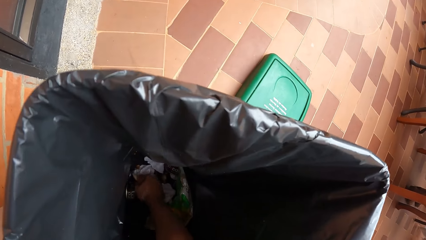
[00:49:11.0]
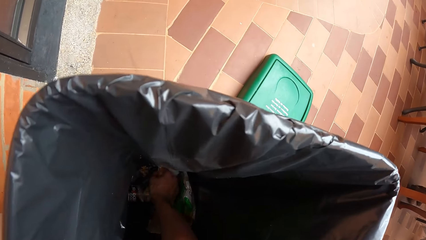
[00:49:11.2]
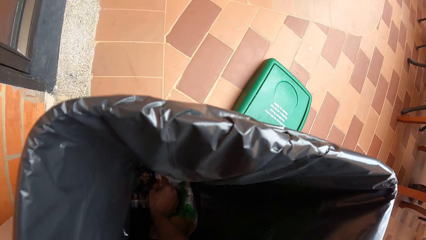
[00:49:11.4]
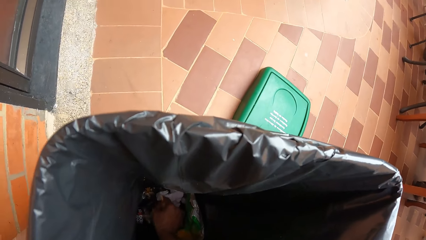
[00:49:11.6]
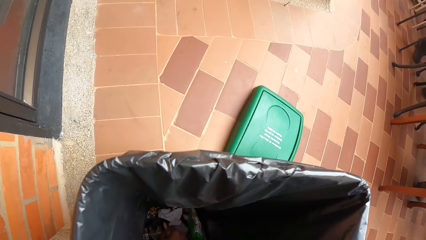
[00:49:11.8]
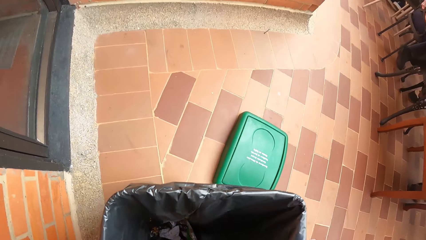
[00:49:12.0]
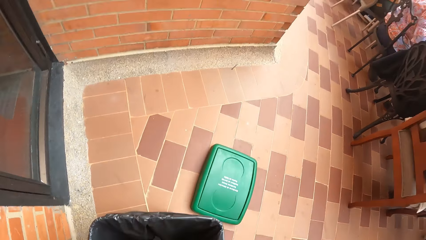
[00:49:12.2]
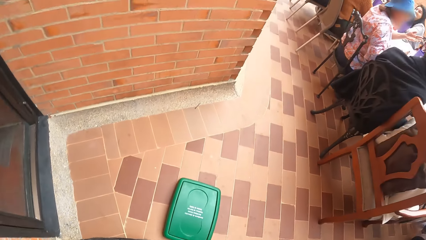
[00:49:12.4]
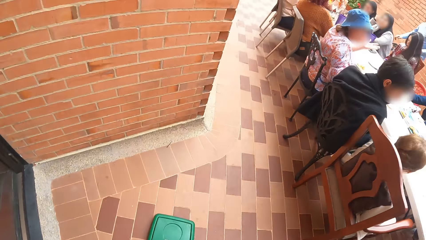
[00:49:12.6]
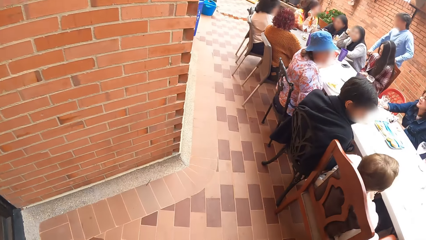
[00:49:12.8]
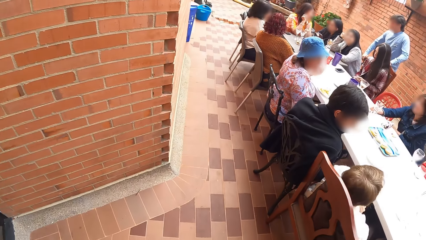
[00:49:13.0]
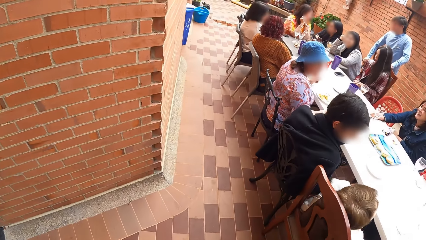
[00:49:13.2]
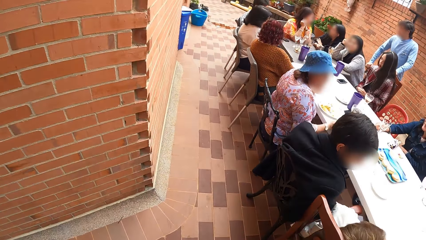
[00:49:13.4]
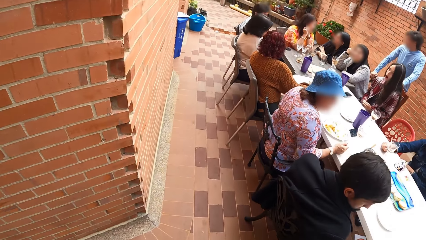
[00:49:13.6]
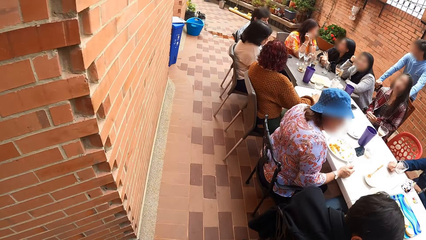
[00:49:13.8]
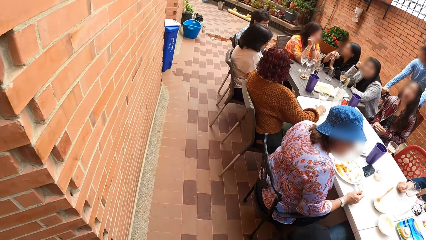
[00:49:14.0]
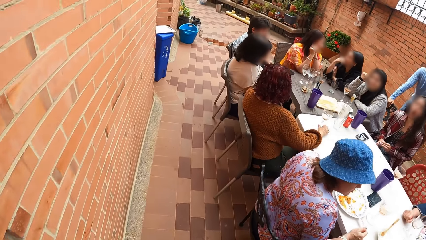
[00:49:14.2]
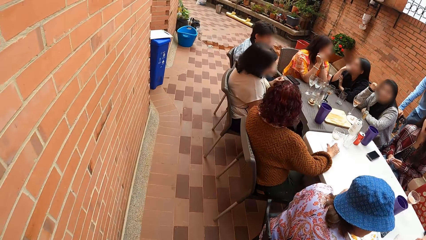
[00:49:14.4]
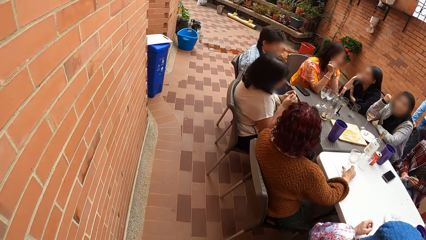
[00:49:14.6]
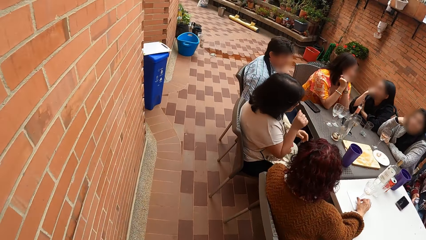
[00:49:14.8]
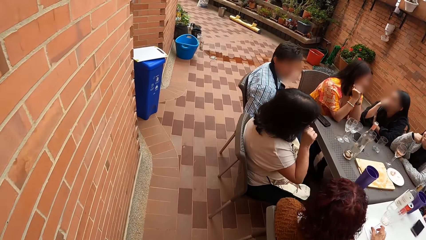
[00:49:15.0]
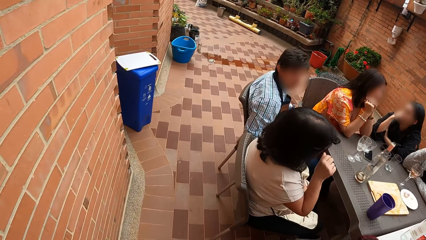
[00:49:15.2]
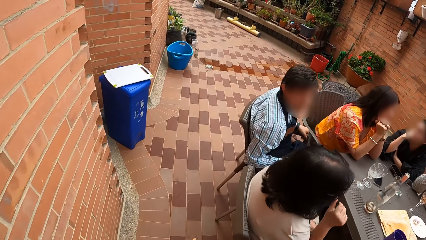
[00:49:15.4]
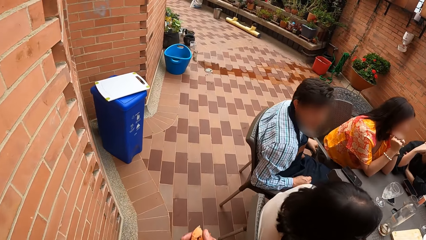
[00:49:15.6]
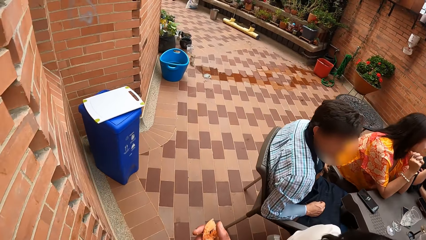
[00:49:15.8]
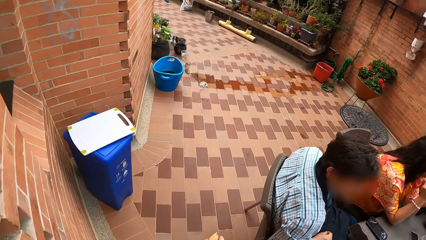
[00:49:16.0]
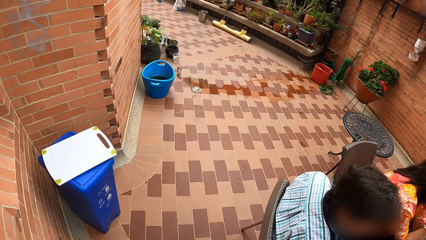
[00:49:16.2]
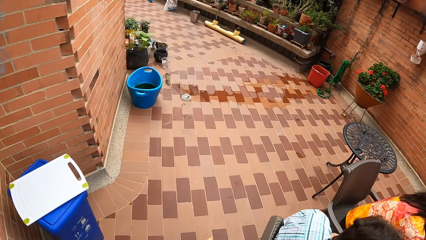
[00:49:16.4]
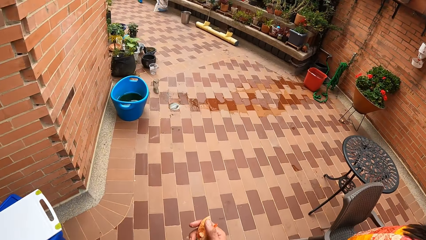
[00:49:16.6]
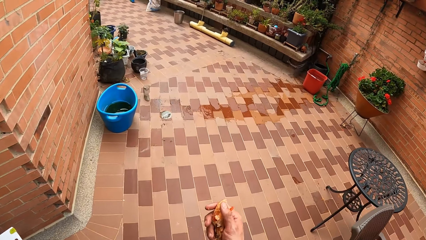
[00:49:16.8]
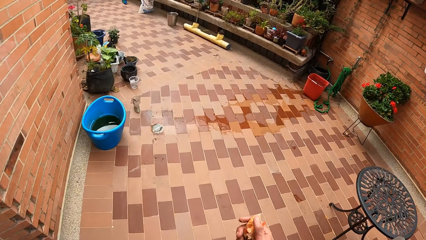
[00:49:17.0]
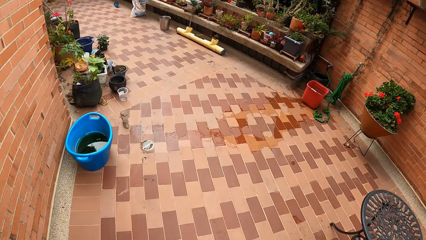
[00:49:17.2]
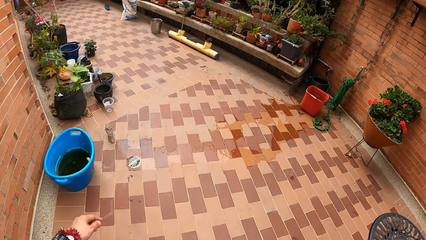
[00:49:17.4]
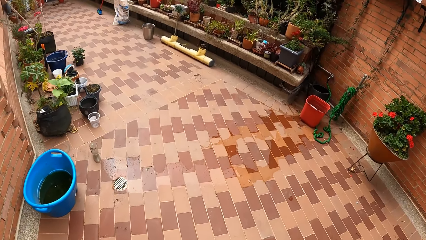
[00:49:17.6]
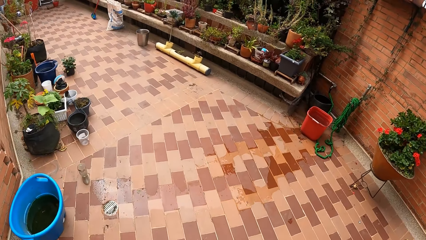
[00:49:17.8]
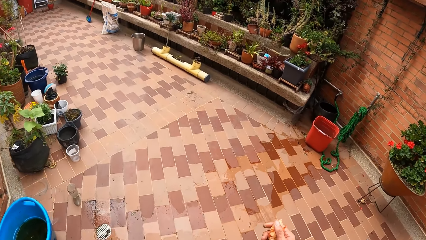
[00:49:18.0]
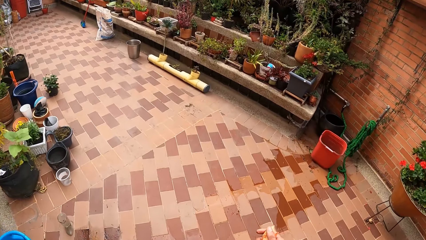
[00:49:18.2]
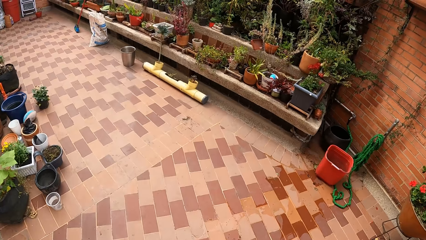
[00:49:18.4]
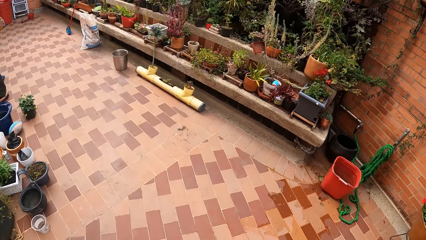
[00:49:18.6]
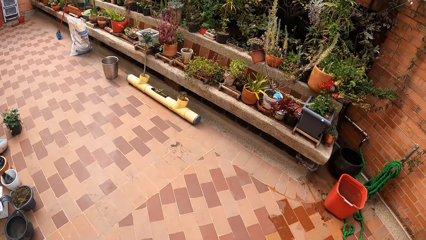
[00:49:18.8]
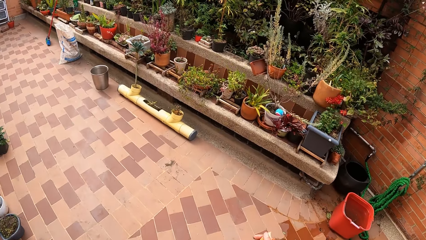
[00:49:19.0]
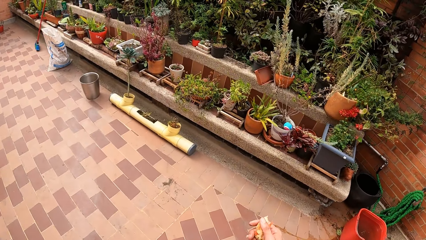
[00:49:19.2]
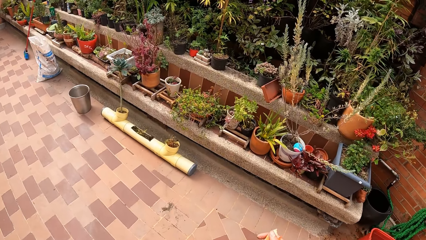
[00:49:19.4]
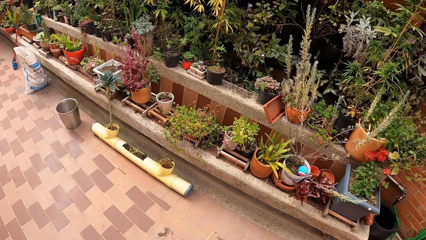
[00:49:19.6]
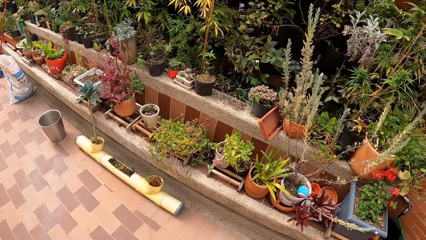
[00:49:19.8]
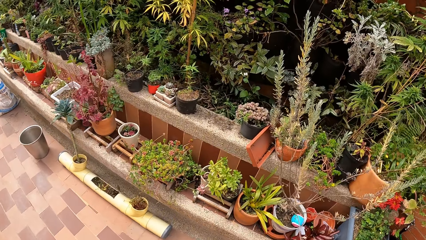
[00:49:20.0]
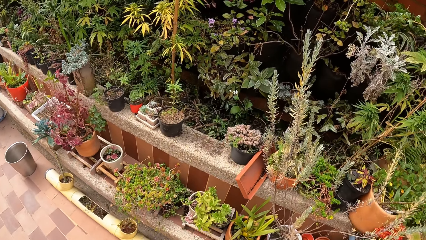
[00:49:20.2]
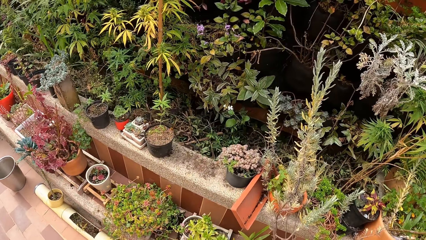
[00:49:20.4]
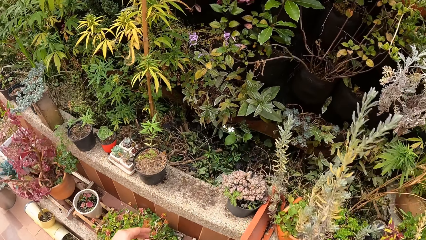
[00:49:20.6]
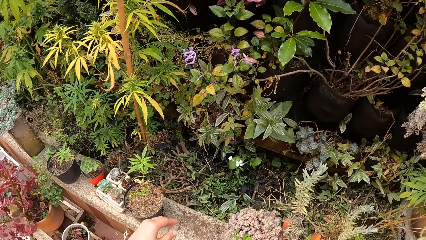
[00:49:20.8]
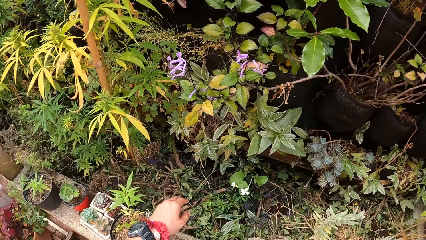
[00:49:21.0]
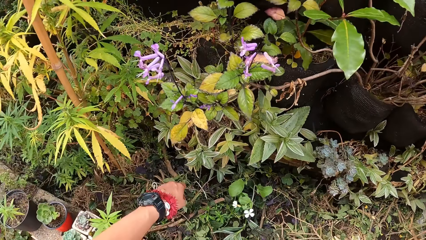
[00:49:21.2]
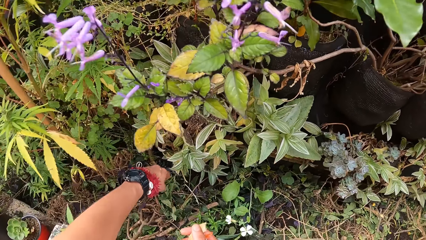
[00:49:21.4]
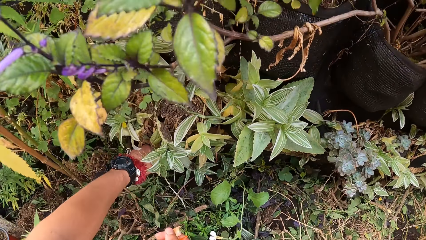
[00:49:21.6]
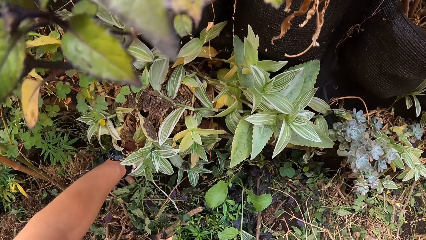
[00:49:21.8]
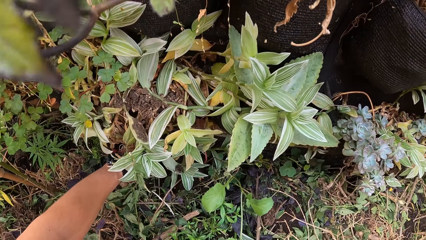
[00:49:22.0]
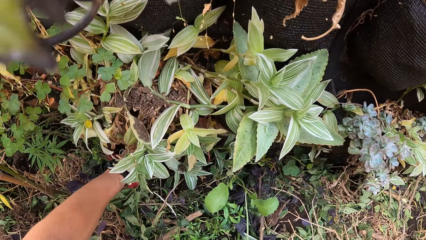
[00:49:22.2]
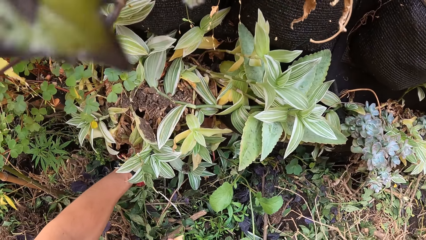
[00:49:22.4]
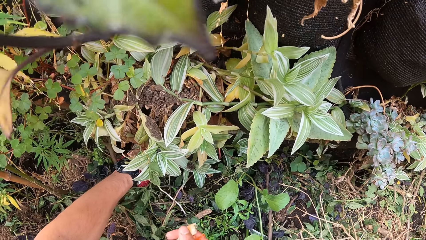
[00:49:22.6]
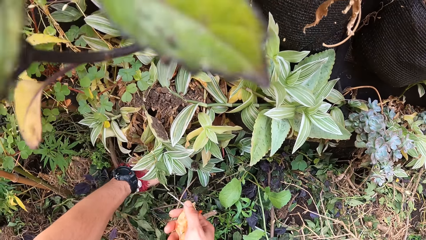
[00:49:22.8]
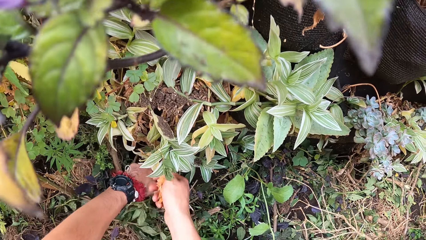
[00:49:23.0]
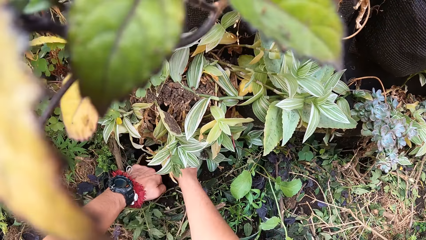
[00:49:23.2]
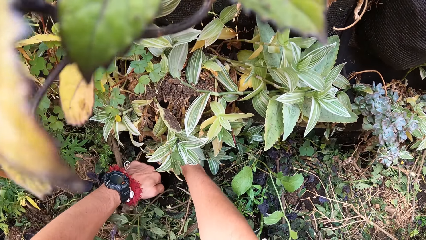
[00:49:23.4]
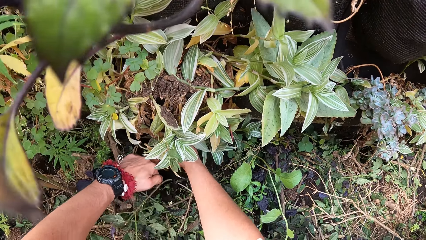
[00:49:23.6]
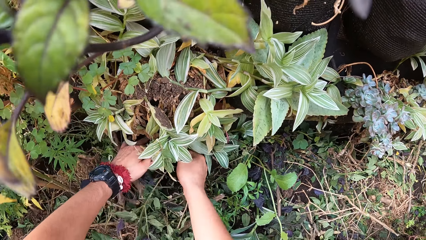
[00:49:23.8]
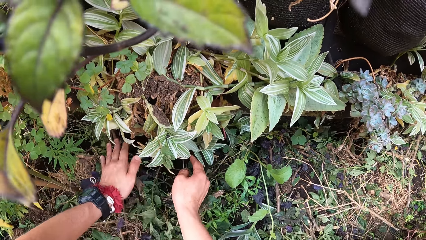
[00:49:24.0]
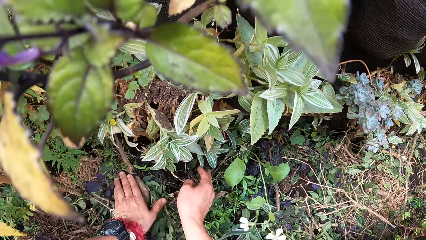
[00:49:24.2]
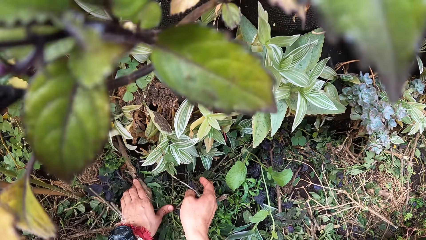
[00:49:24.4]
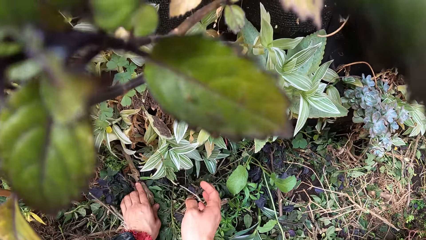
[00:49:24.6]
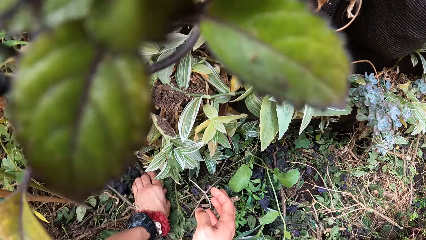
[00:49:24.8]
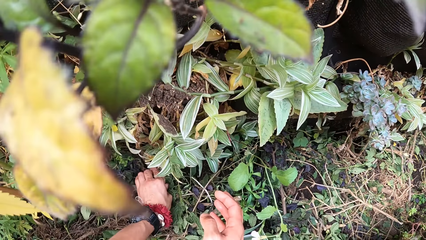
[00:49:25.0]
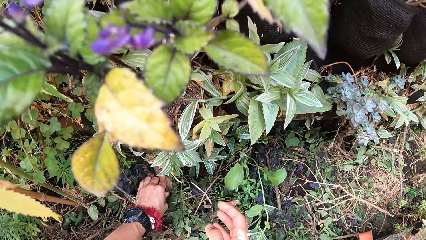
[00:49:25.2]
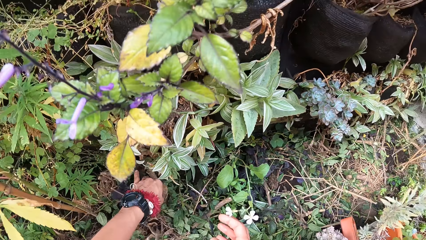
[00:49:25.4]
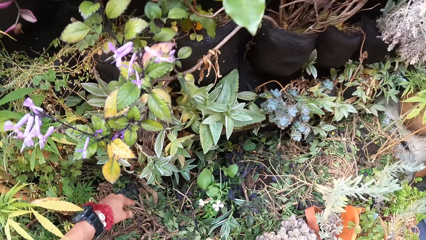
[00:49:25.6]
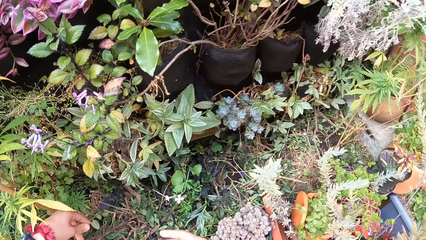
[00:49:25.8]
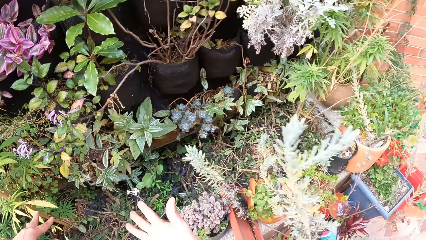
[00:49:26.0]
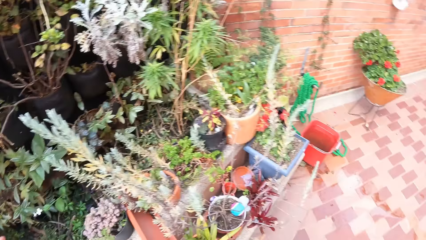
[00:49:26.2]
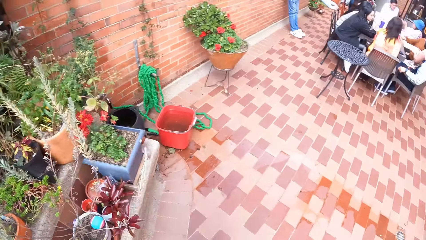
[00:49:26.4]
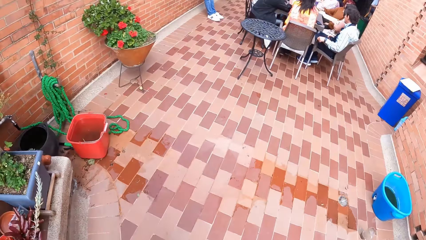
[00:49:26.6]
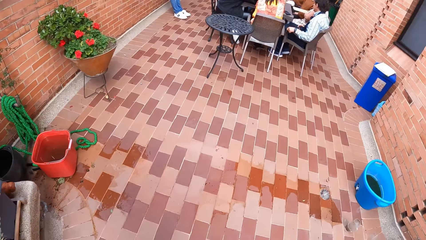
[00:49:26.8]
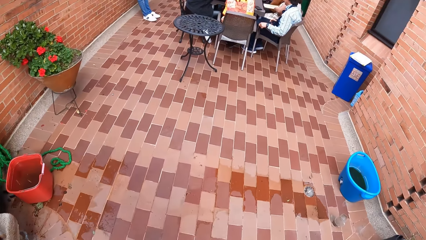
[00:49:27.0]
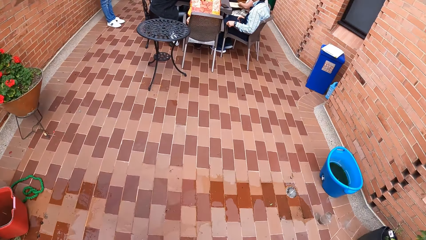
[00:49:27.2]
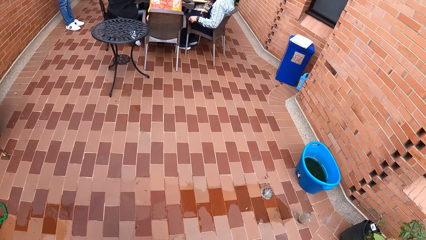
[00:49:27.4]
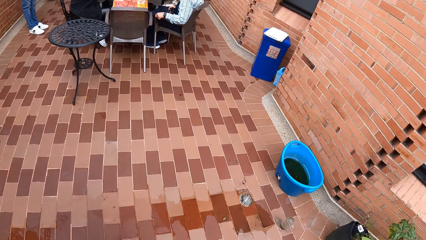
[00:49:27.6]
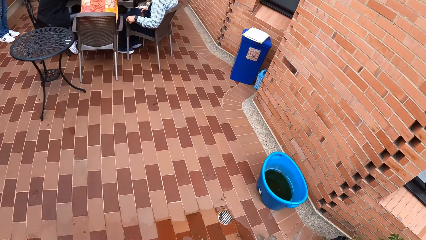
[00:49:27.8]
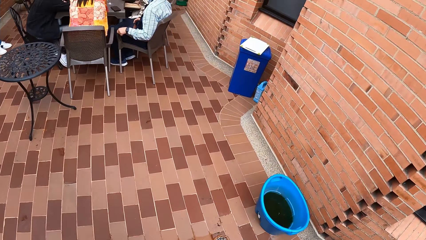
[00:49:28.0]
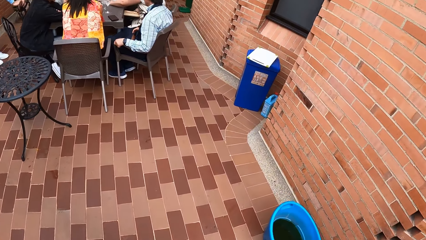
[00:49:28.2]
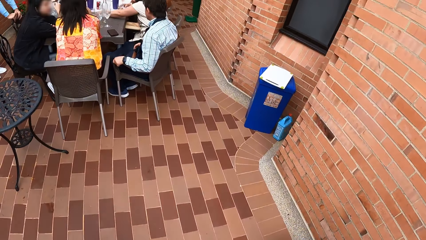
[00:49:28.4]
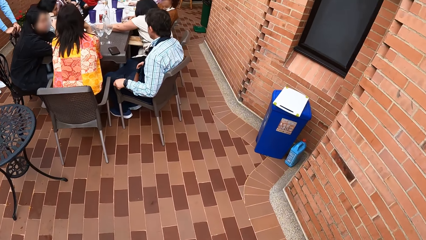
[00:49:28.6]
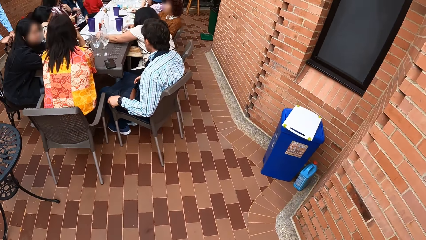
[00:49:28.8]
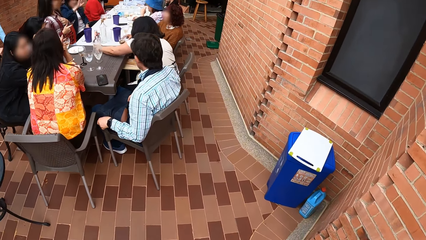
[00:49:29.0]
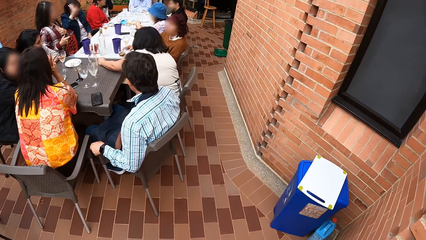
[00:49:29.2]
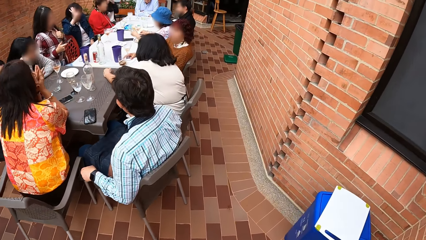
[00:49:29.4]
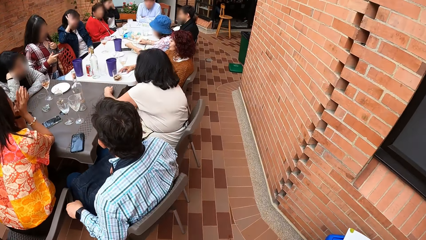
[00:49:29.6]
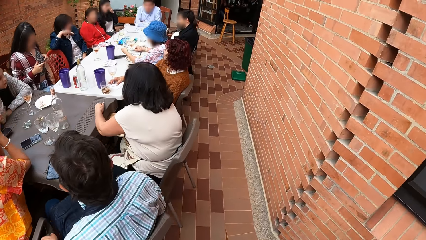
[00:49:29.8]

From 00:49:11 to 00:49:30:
The camera wearer walks toward the plants. He holds the plants. He drops the seeds in the soil under the plant with his right hand. He presses the sticks on the ground with his left hand. He touches the plants and walks toward the house.
